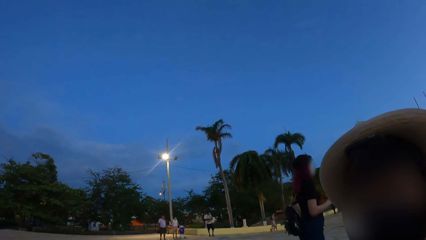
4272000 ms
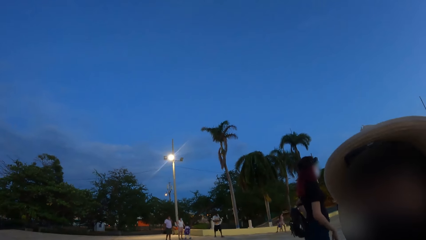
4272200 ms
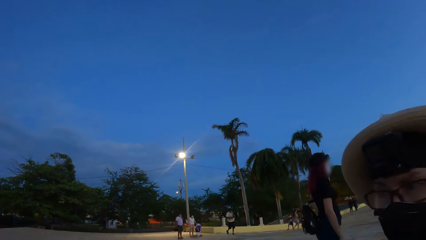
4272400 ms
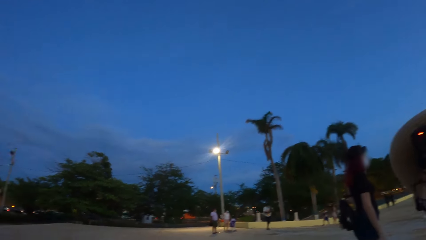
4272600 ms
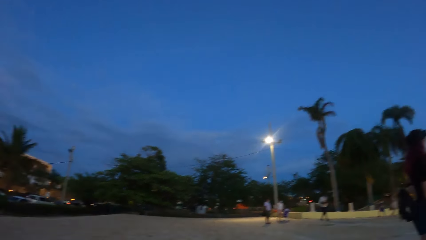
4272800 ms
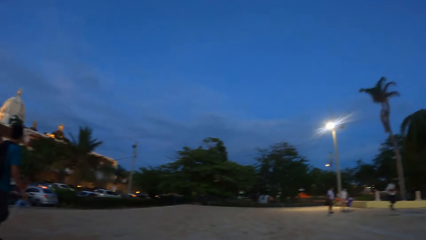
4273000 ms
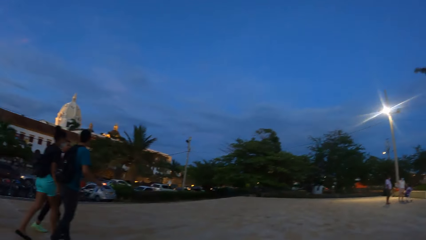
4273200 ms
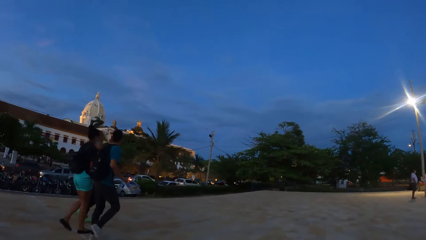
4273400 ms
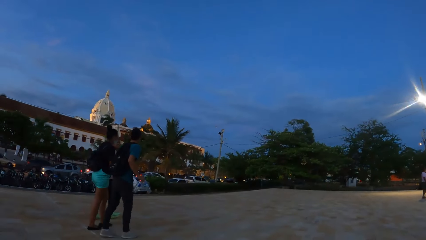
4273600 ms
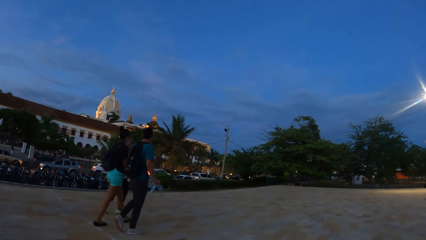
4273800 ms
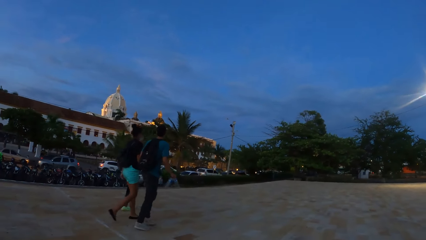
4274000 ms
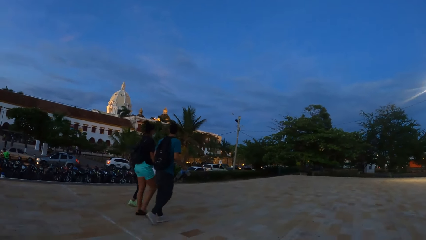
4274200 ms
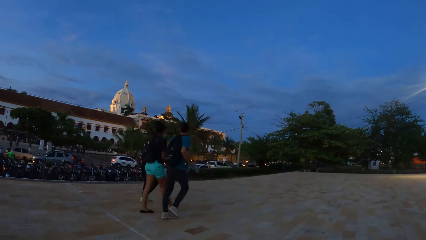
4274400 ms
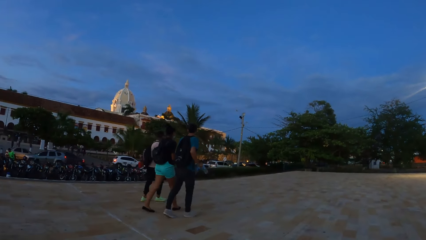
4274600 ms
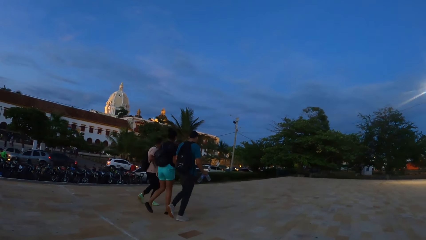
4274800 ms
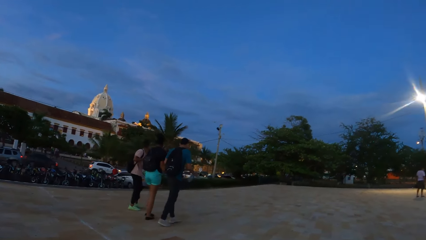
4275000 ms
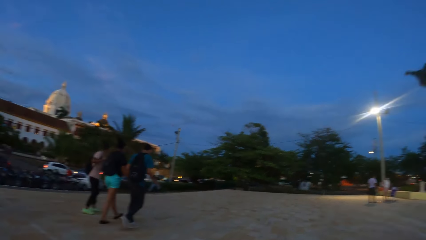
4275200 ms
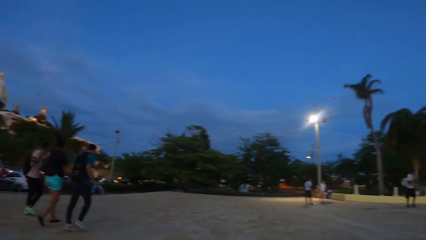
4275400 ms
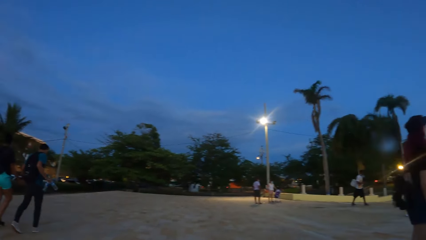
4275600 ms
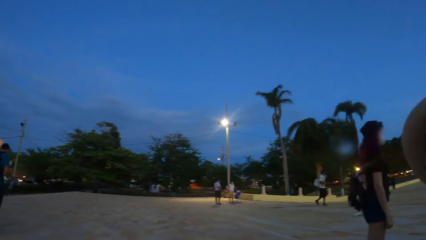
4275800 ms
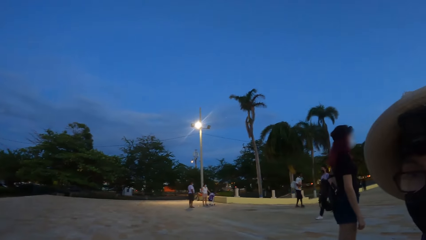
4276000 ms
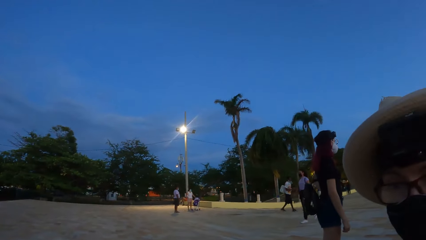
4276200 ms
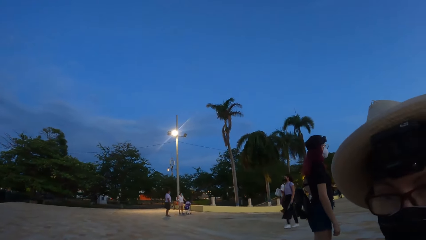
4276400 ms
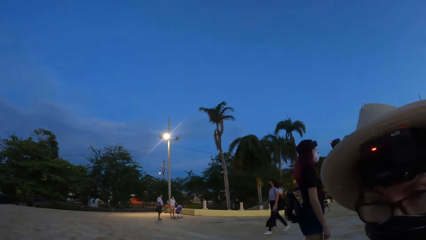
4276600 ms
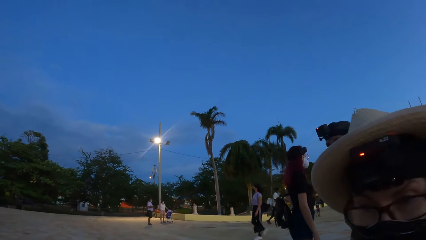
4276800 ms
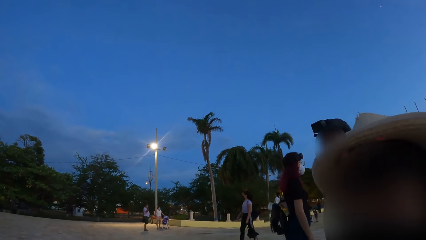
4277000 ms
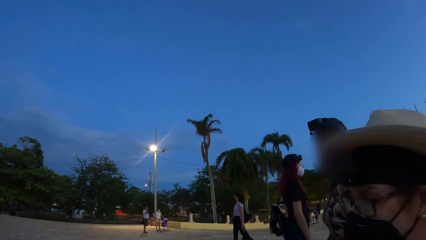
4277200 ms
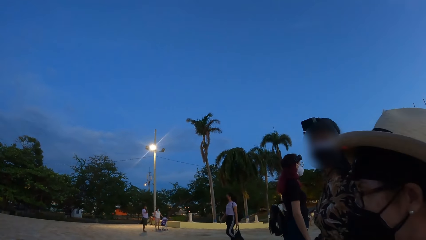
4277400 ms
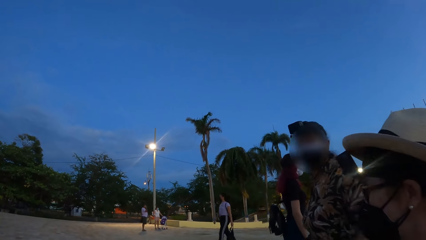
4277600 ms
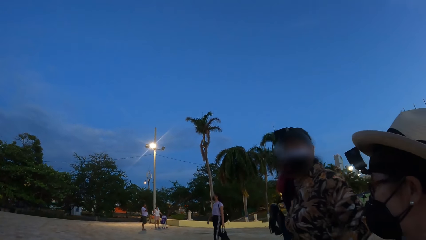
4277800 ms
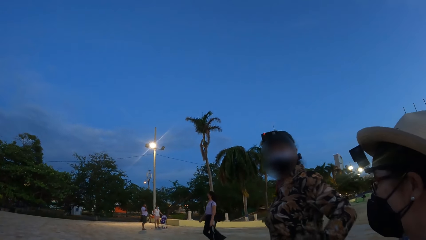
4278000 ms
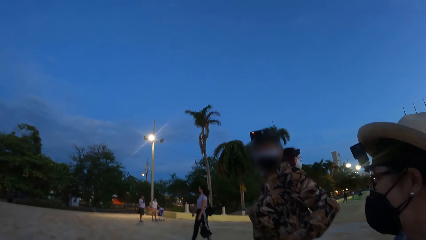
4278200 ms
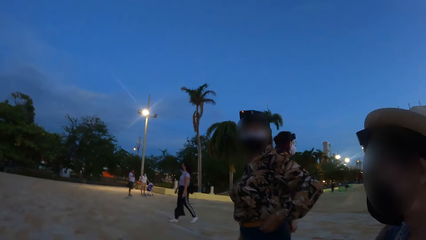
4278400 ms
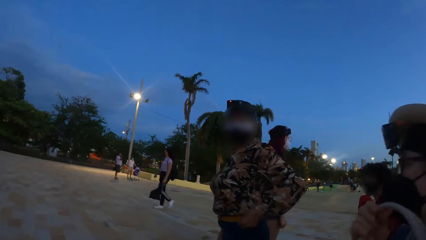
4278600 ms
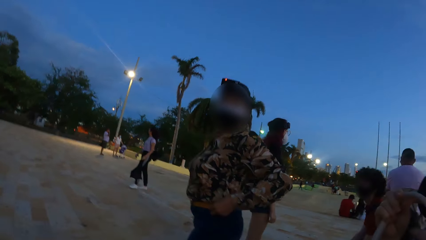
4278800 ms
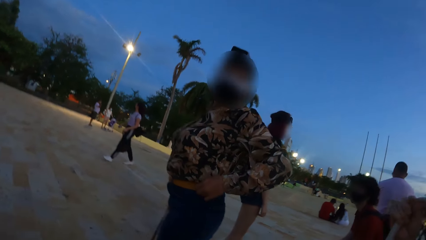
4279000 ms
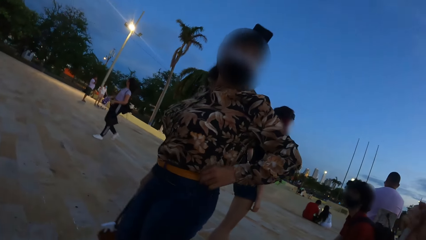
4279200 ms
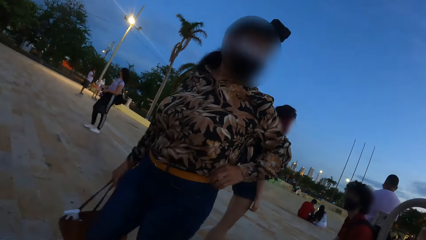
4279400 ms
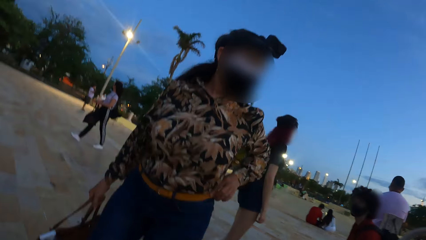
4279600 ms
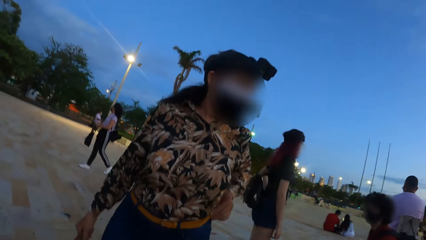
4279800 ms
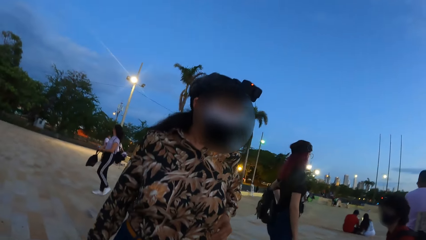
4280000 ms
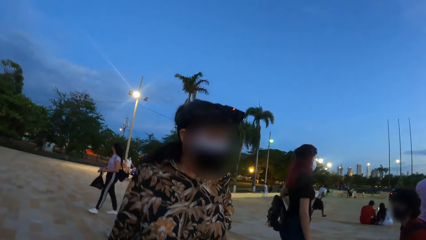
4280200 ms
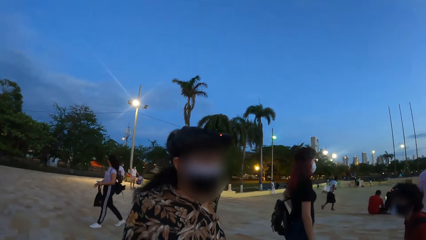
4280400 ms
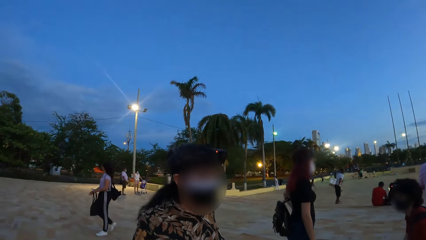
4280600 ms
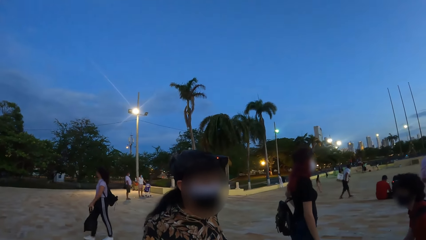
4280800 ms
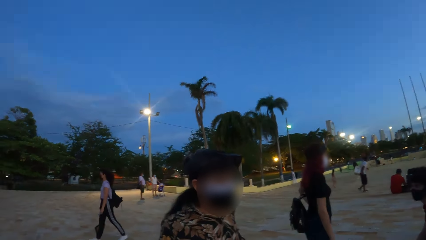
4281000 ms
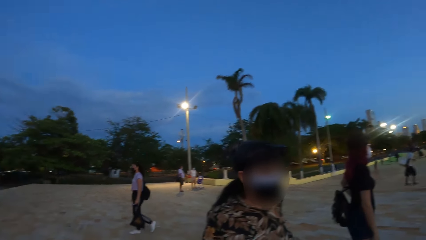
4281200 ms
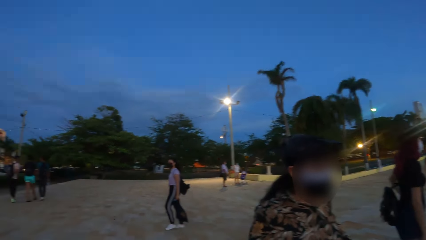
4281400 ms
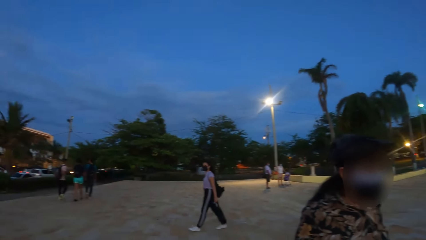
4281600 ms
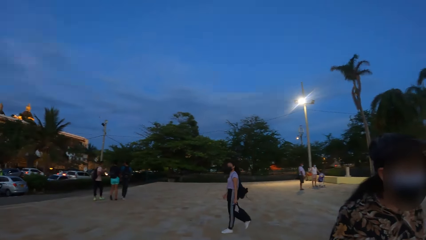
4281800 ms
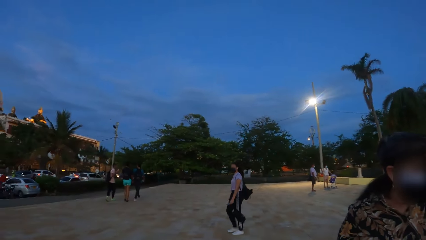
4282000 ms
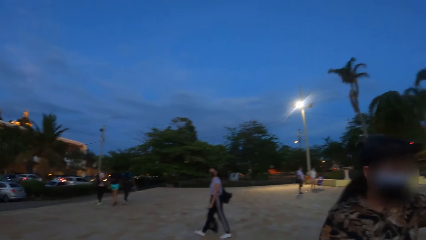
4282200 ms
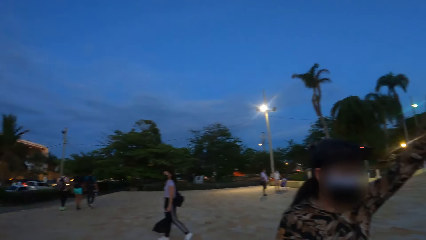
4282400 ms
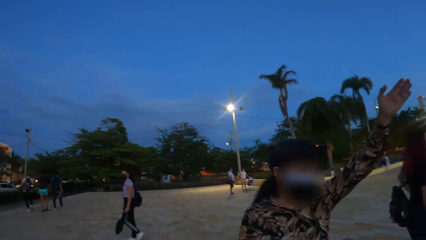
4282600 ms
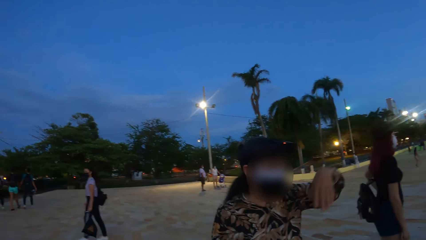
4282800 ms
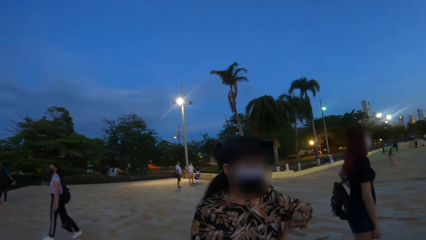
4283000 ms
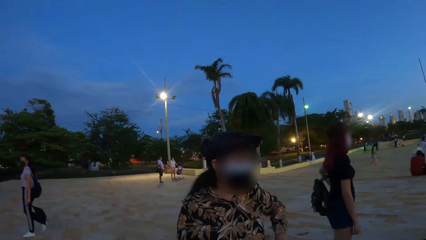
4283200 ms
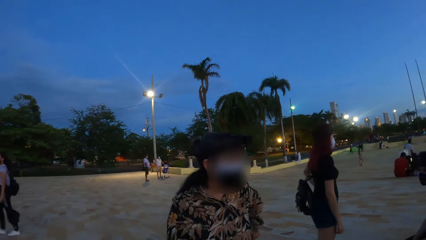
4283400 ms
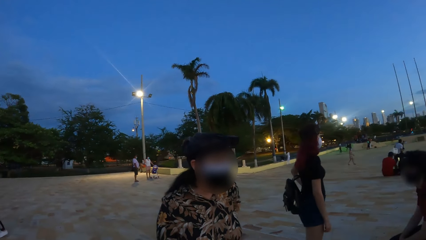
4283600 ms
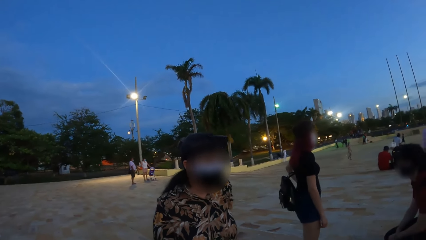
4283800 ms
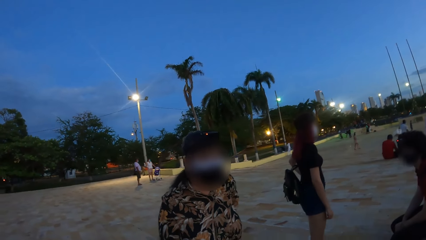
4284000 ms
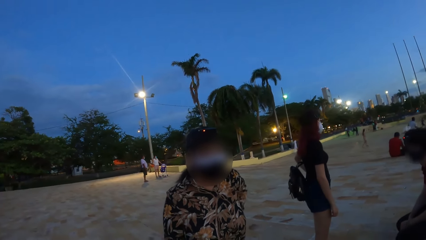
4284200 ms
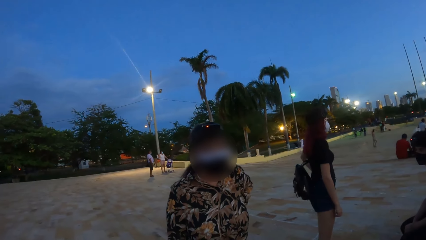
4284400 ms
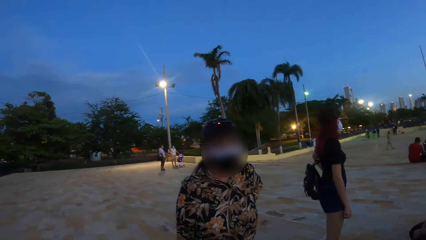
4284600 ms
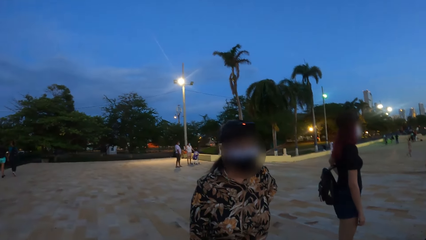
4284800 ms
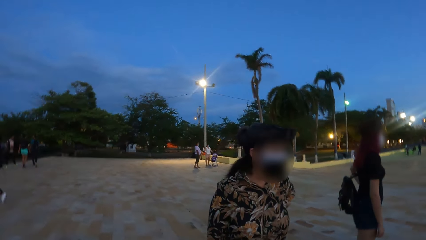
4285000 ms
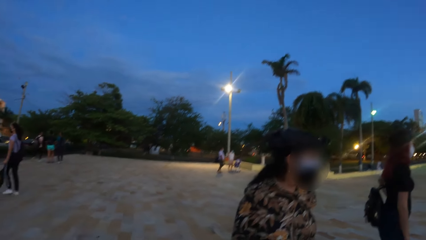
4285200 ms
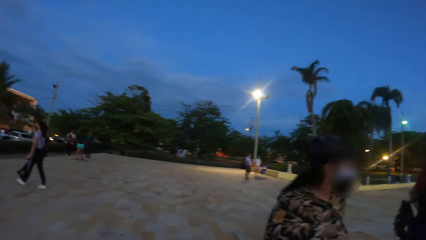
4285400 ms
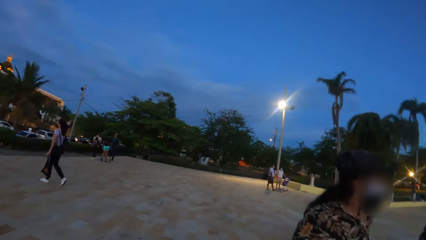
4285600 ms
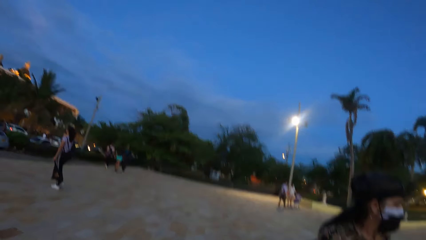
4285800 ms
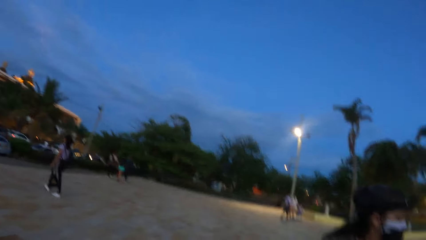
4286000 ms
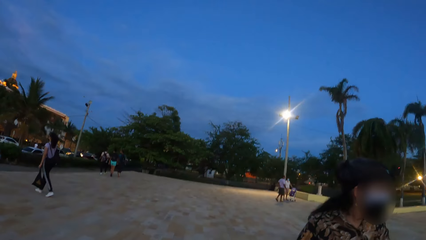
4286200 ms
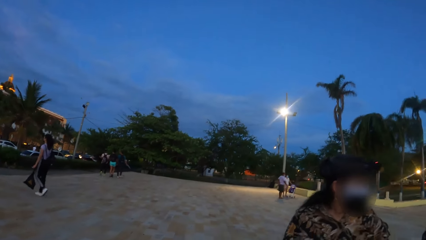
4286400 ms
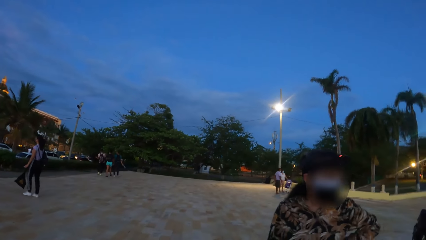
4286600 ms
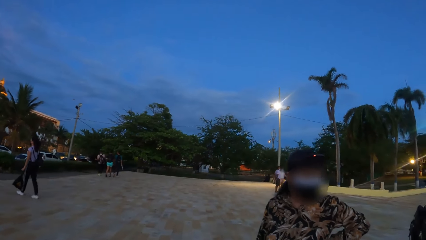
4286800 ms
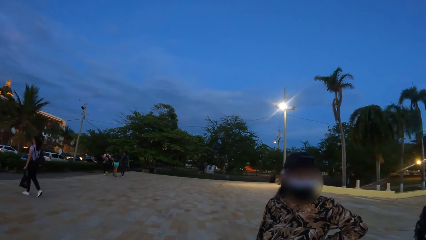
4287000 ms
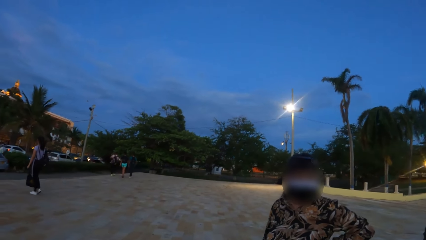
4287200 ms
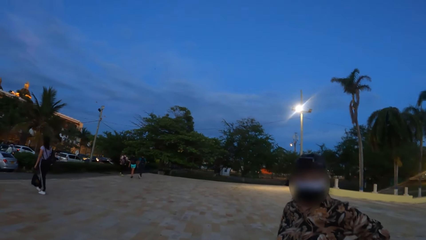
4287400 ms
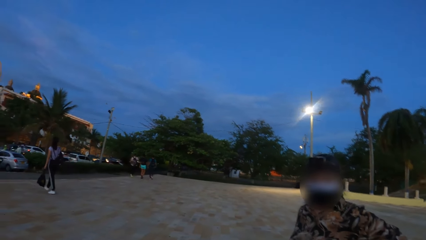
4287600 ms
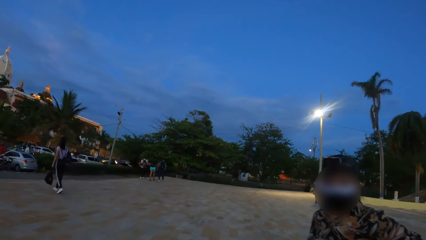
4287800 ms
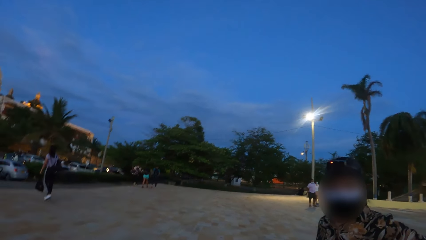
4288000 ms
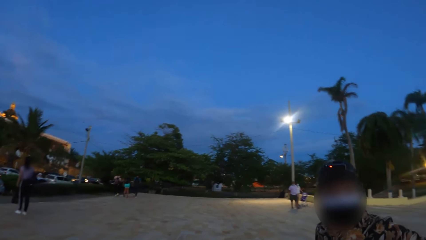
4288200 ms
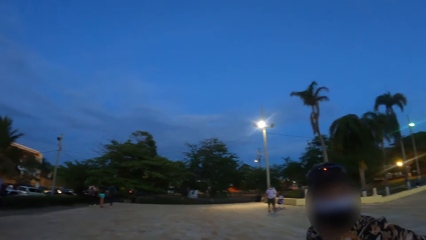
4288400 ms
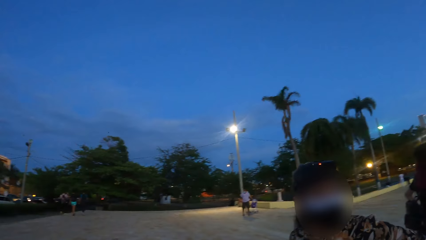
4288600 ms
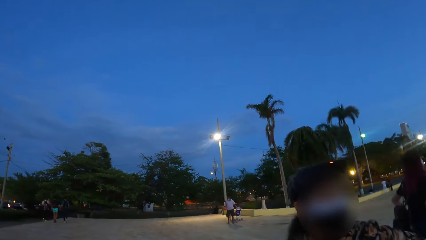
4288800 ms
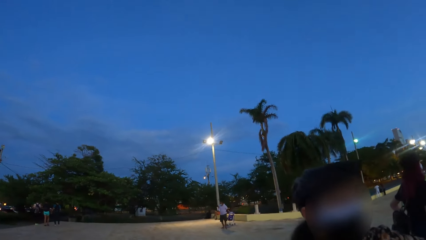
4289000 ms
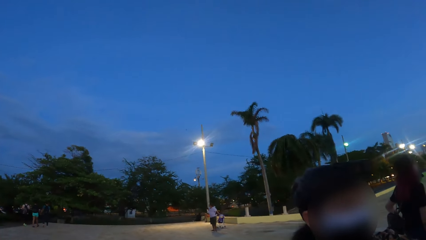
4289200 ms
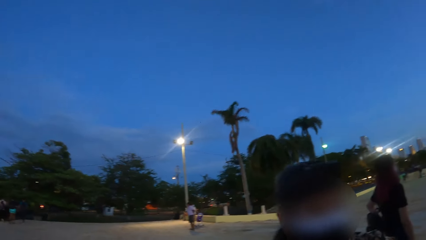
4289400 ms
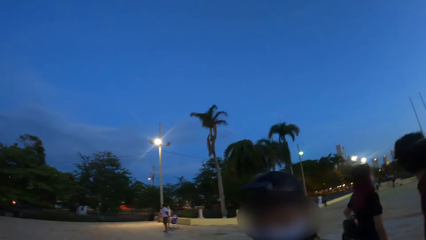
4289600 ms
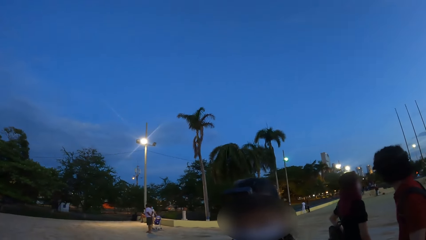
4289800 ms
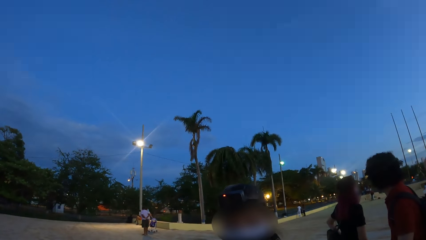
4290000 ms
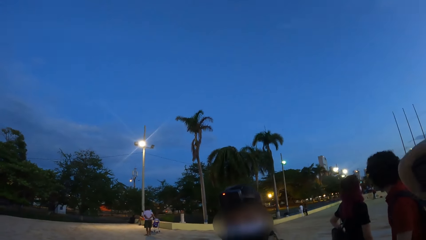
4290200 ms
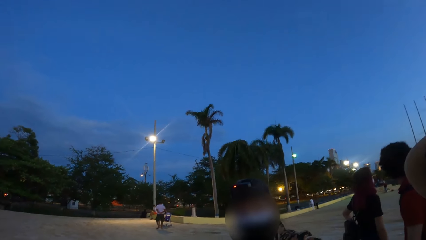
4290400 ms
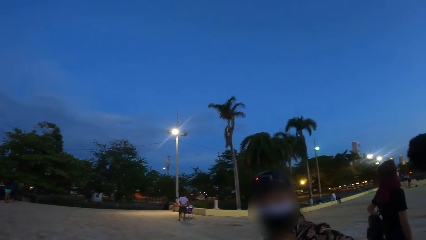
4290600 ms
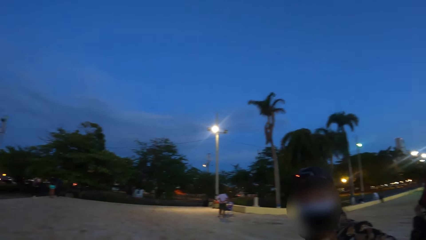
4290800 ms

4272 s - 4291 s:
The camera wearer looks around the frontage. A person converses with the camera wearer. Another person converses with the camera wearer. The other person converses with the first person. The camera wearer looks around. The other person sways a hand and converses with the camera wearer. The camera wearer looks around the frontage. The other person converses with the camera wearer.
